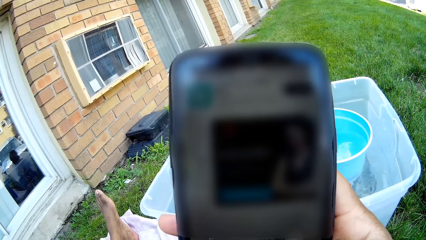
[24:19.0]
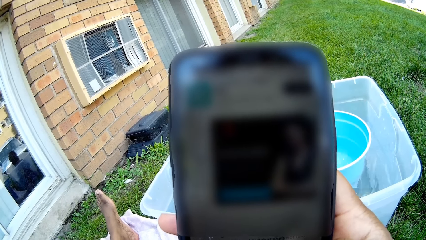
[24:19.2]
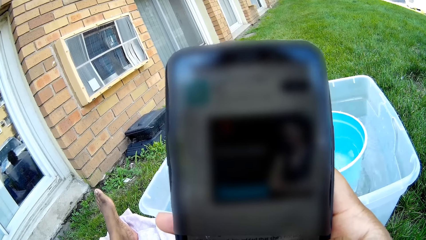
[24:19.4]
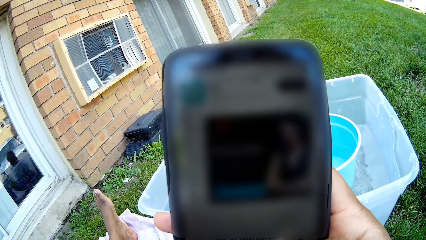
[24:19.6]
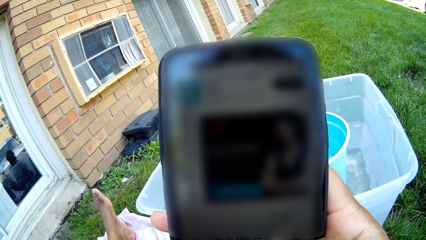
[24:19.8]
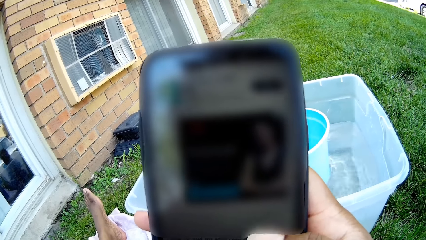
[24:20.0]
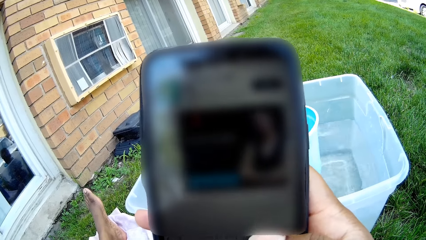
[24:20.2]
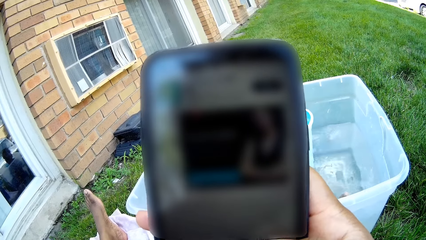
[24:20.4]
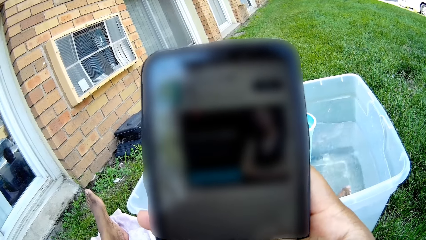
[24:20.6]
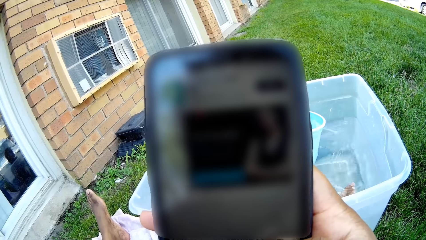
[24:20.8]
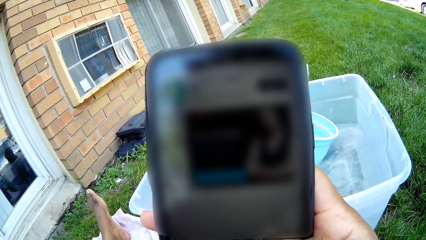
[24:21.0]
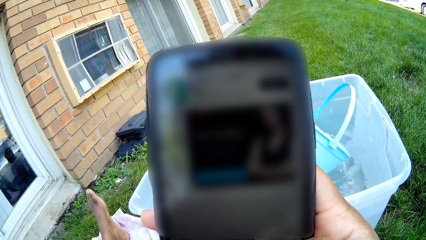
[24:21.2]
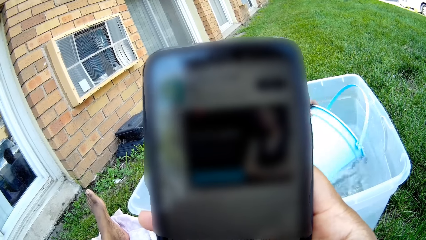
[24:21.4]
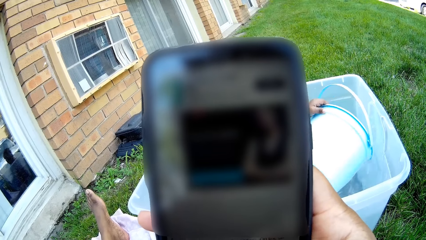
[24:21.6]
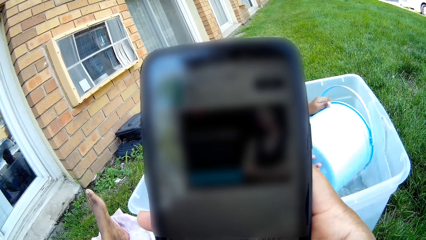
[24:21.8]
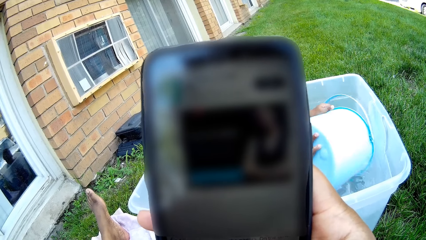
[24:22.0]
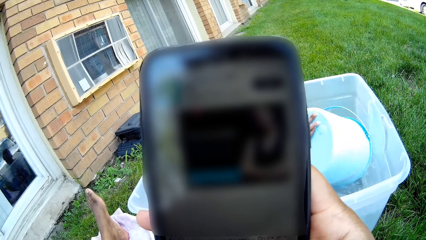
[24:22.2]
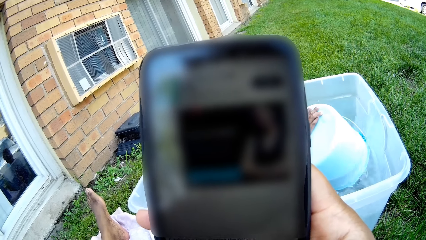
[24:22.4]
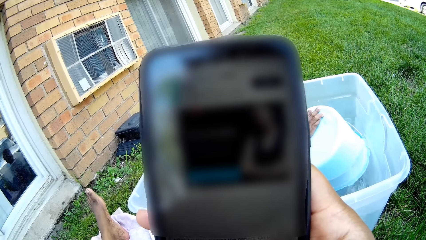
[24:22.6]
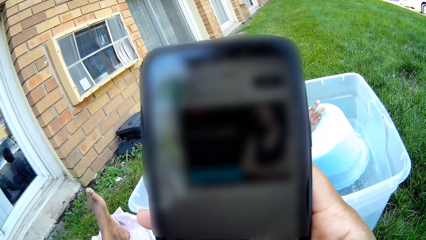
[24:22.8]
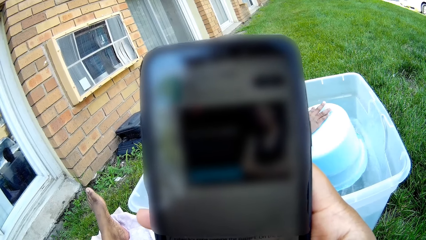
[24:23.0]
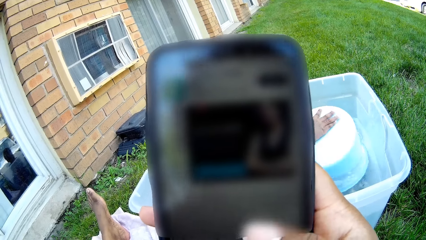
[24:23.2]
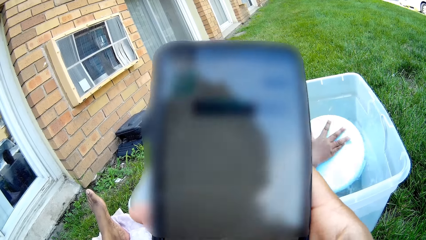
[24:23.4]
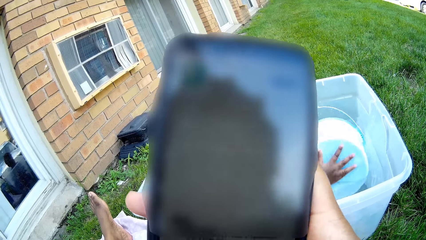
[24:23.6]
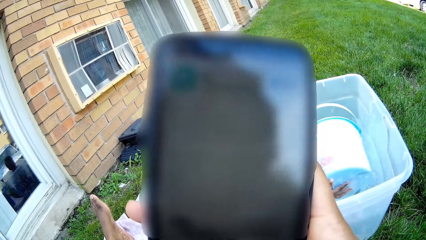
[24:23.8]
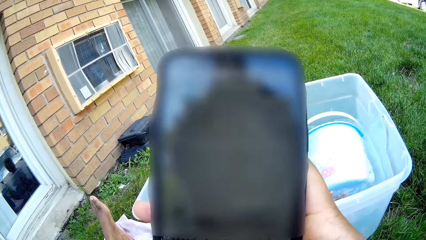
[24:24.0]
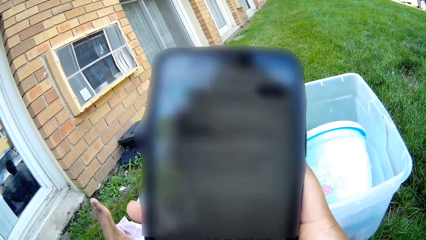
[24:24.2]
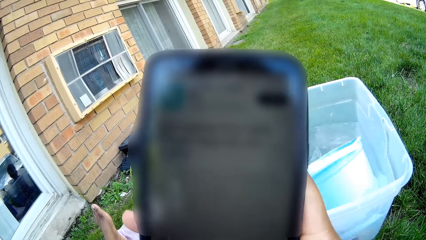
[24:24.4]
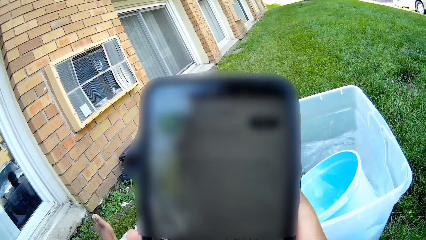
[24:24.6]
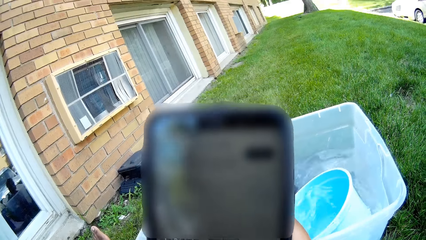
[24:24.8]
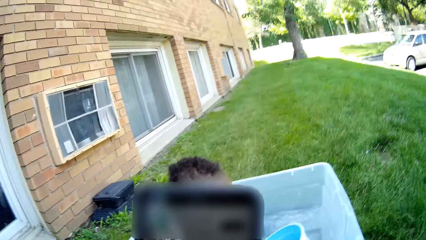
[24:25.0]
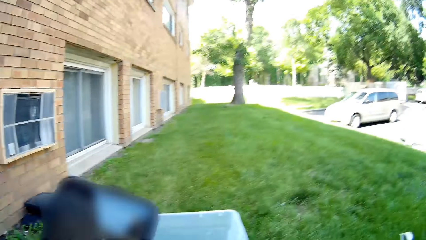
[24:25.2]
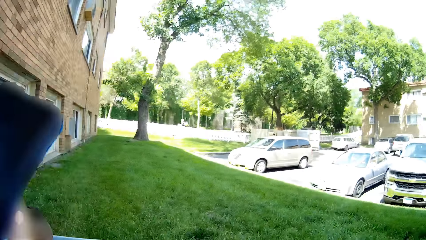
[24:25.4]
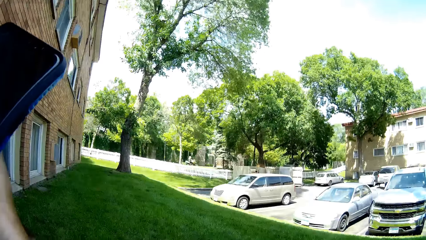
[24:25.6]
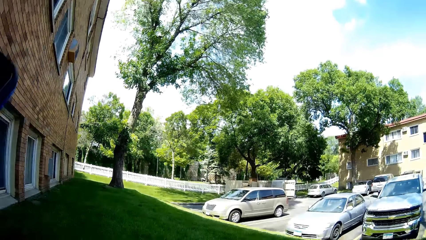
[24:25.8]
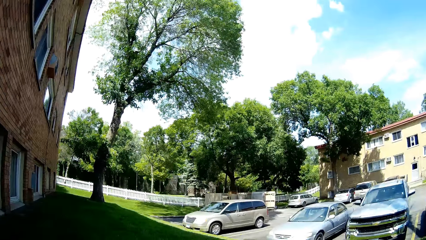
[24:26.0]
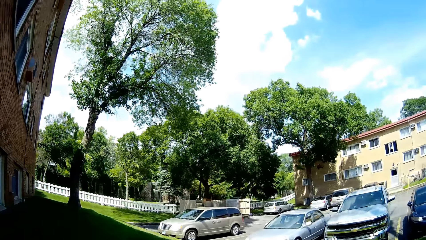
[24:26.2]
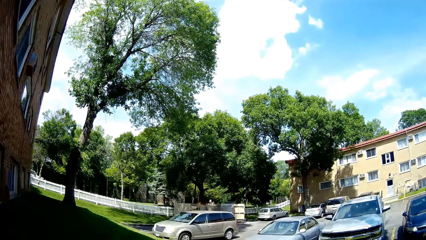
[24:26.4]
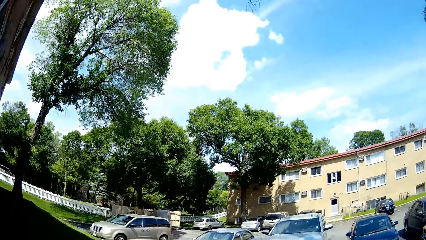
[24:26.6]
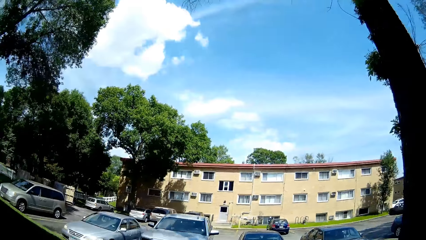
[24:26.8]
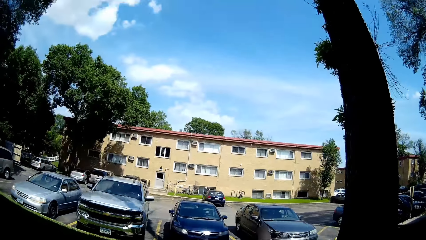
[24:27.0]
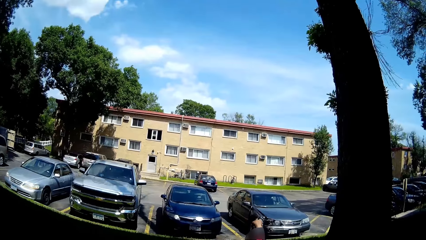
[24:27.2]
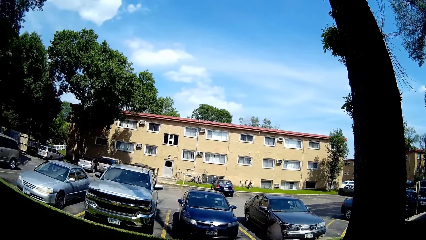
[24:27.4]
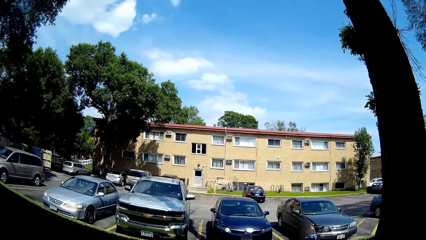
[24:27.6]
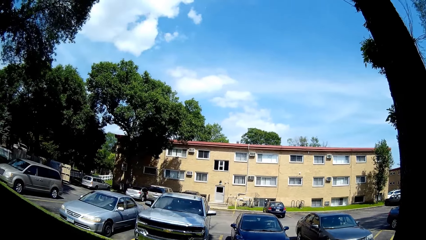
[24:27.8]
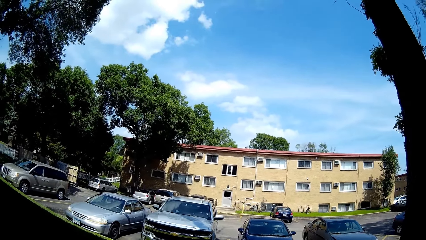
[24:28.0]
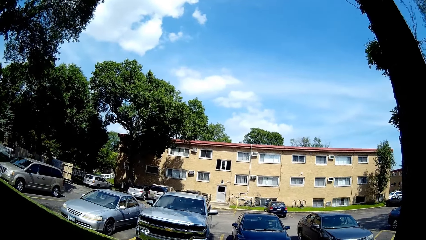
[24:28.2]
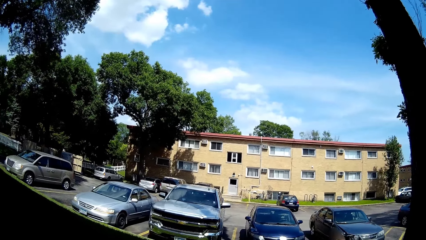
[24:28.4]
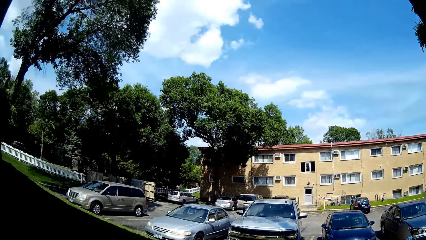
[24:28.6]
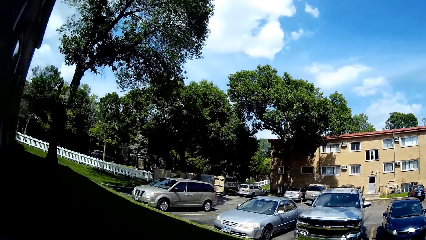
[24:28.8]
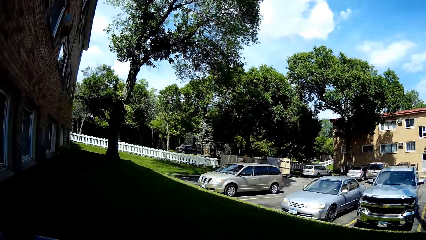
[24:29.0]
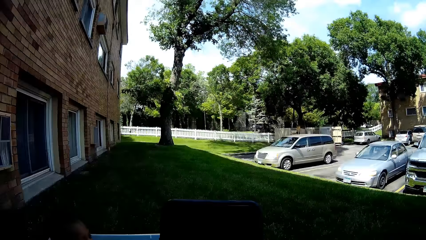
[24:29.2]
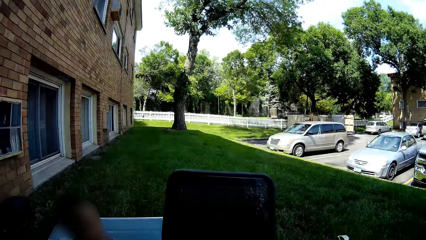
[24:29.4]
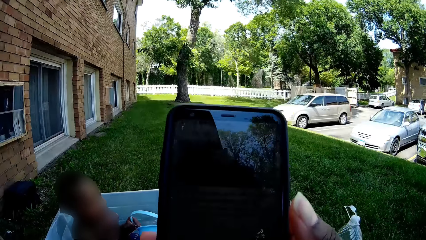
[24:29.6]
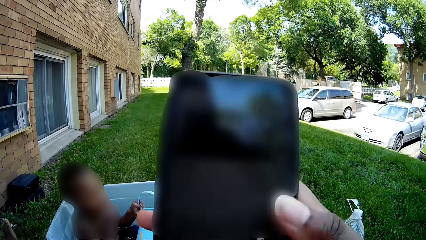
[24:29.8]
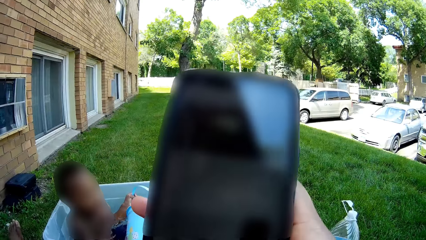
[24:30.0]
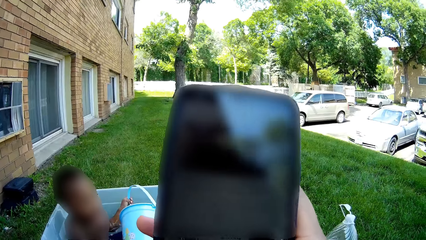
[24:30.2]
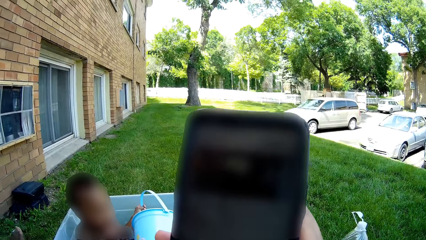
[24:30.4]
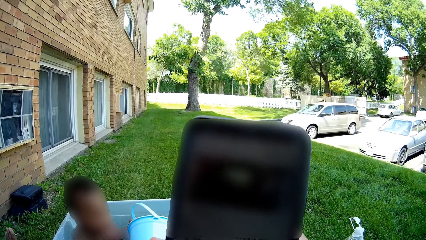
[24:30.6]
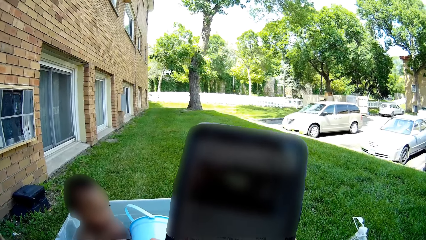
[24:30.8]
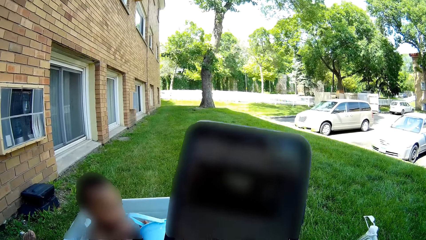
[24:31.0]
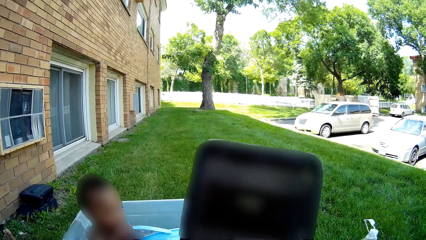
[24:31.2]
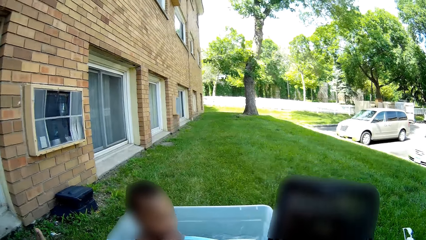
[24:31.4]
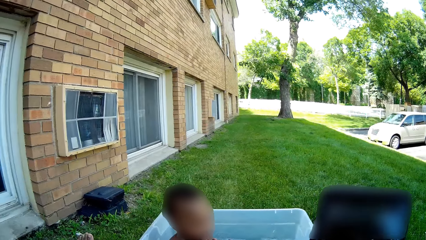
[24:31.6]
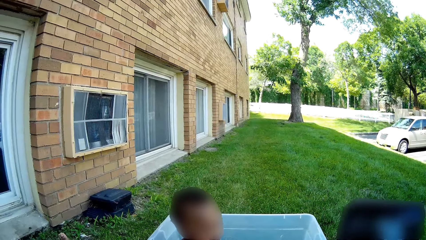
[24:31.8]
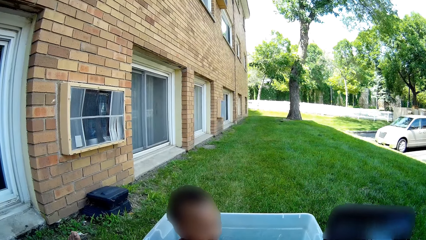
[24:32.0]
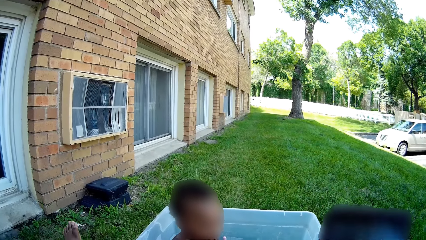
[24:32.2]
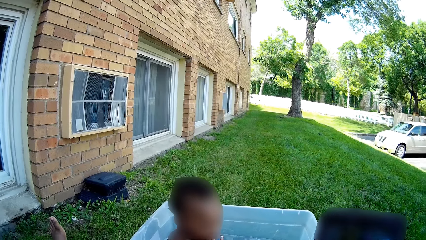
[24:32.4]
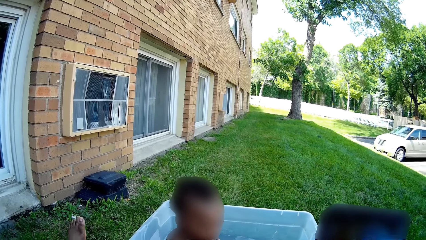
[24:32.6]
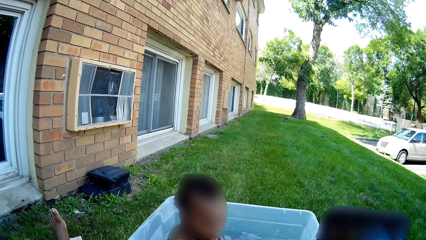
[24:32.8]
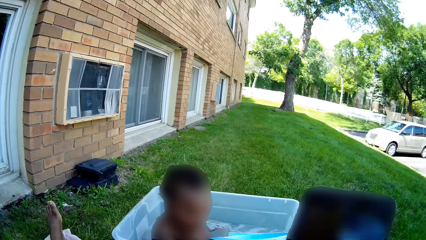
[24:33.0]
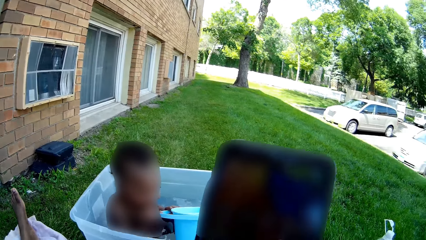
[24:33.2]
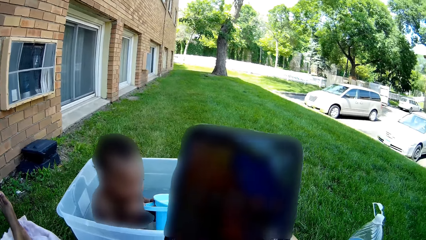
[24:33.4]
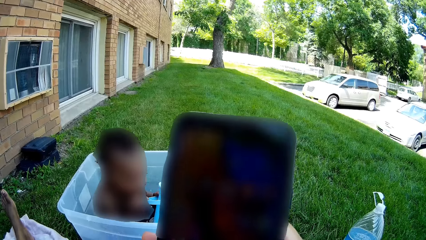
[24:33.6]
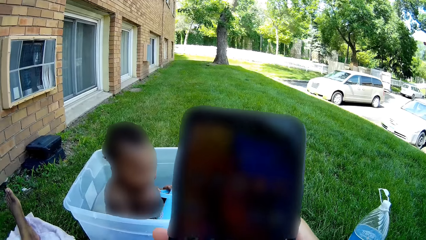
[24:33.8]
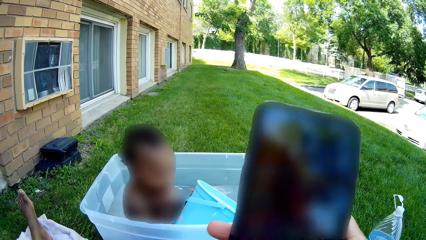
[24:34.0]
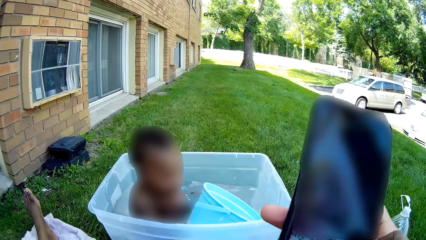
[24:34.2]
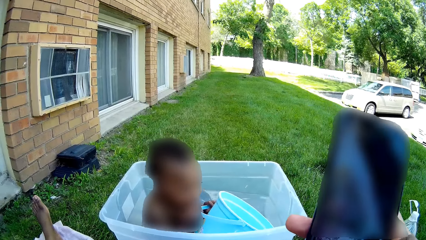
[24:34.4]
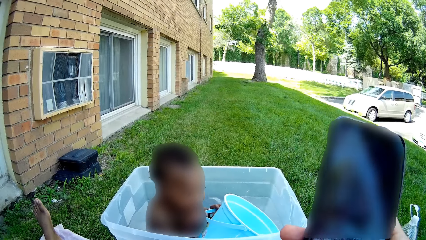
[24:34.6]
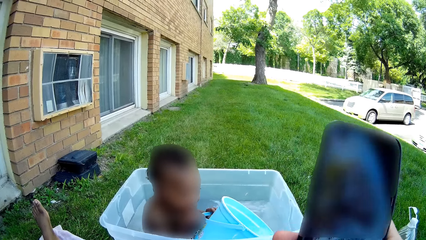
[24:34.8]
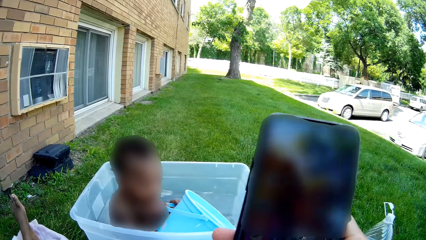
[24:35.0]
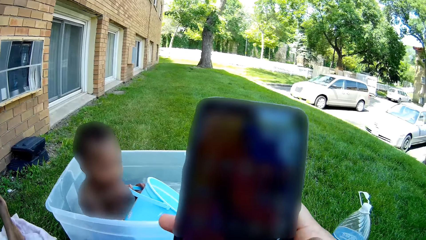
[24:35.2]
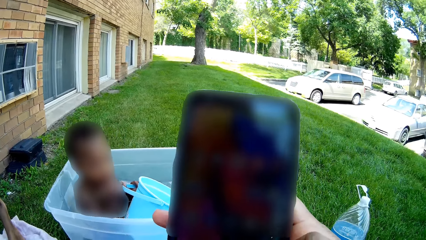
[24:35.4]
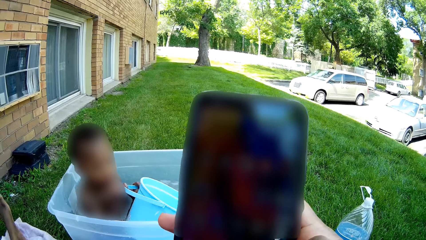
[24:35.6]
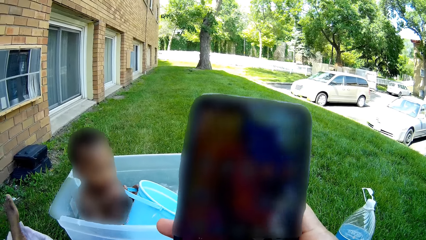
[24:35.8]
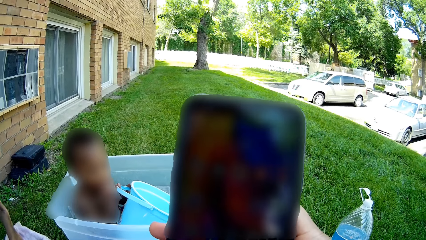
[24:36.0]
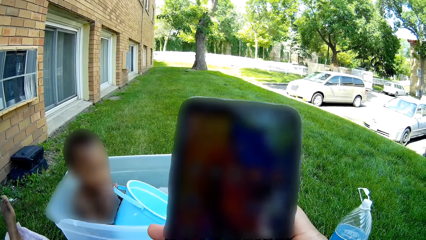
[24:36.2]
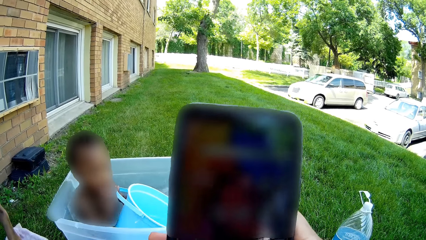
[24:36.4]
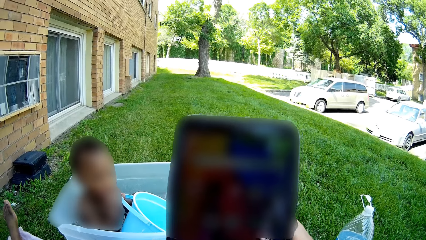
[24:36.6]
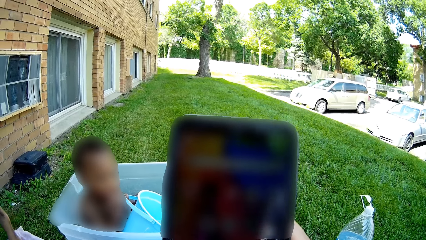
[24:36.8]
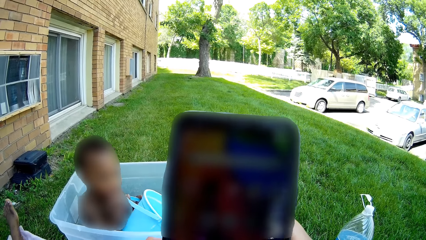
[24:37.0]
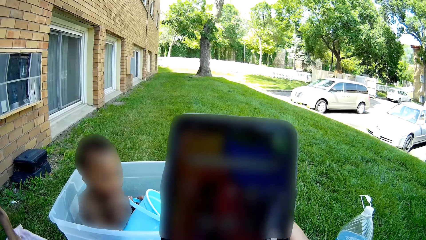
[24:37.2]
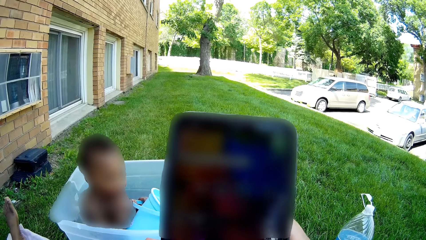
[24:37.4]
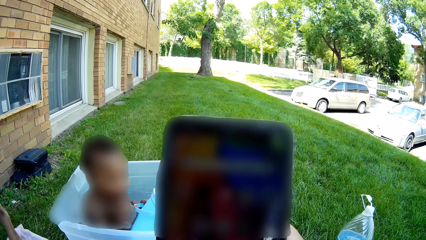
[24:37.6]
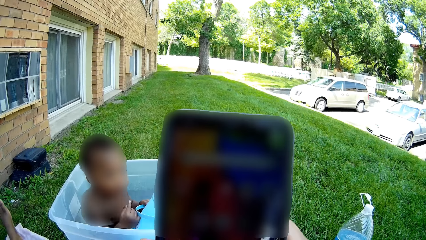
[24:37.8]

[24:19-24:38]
A child turns the bucket with both hands inside the basin of water. The child takes water with the bucket in both hands. The camera wearer turns around. She interacts with another child, operates the phone with her right hand, and holds the phone. The baby baths inside the basin of water. A person plays with the bucket in the water.
